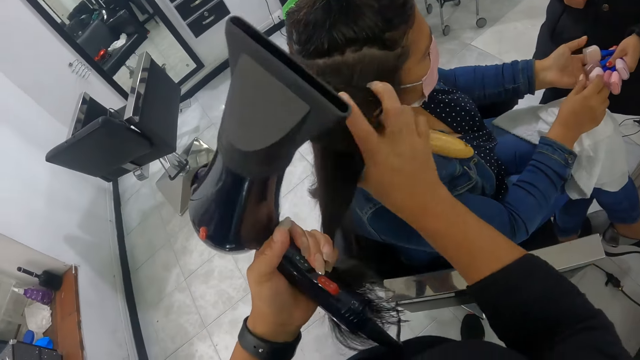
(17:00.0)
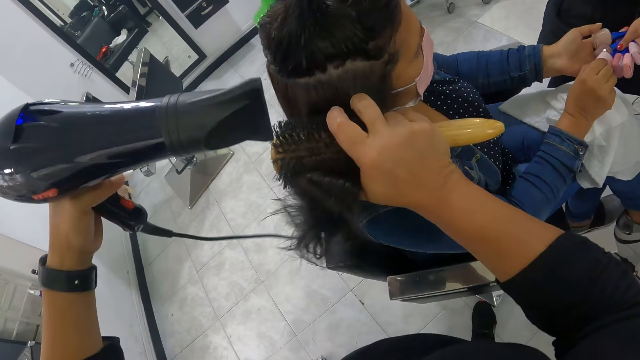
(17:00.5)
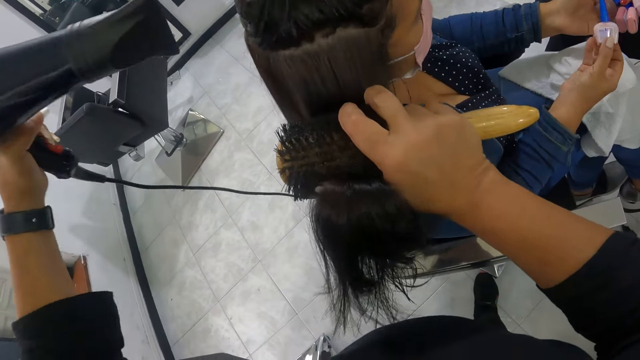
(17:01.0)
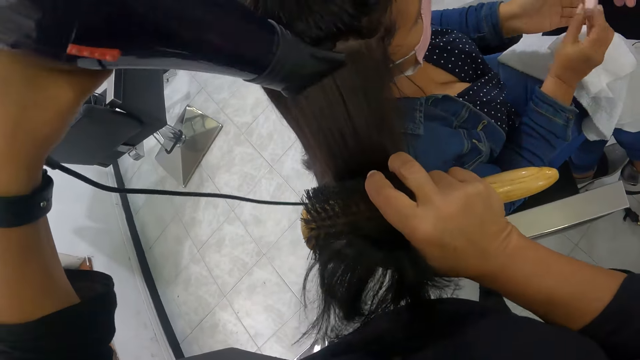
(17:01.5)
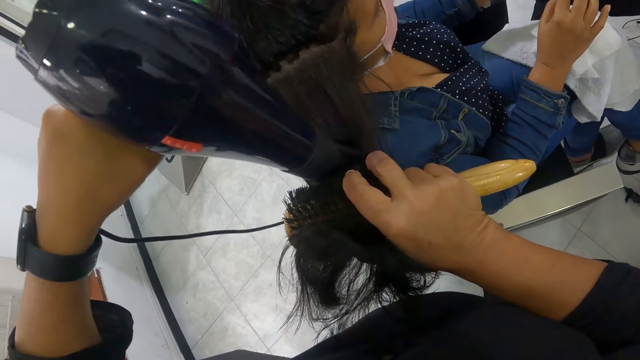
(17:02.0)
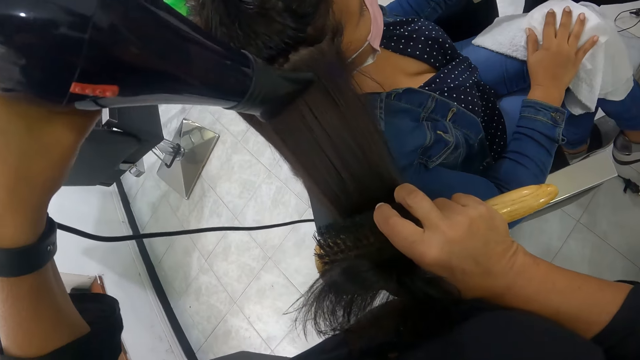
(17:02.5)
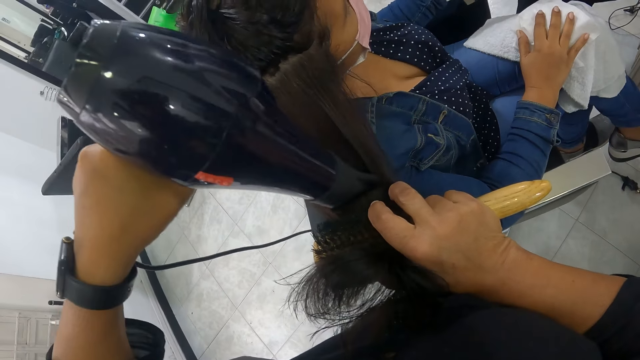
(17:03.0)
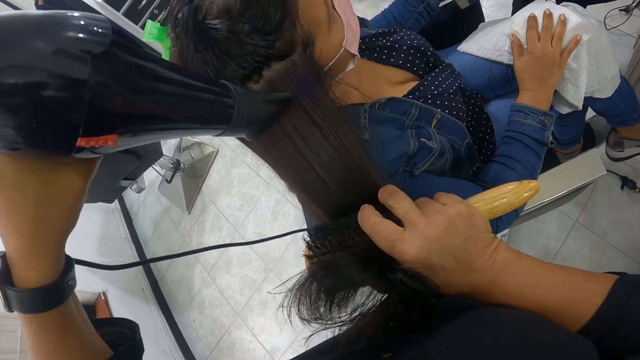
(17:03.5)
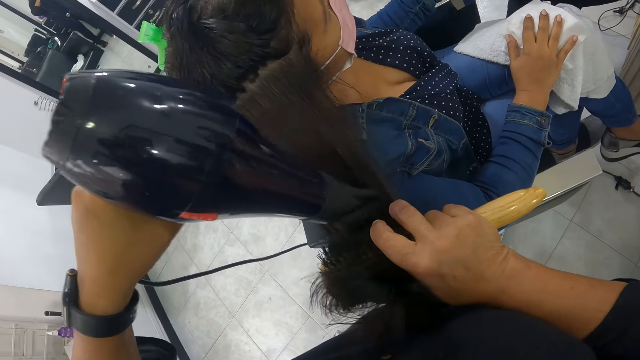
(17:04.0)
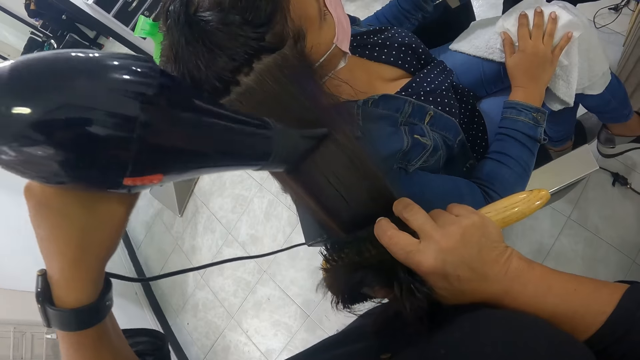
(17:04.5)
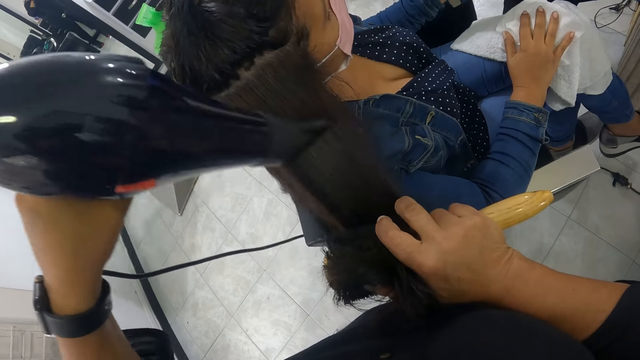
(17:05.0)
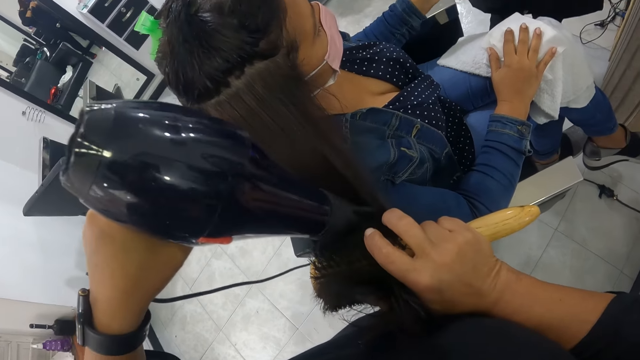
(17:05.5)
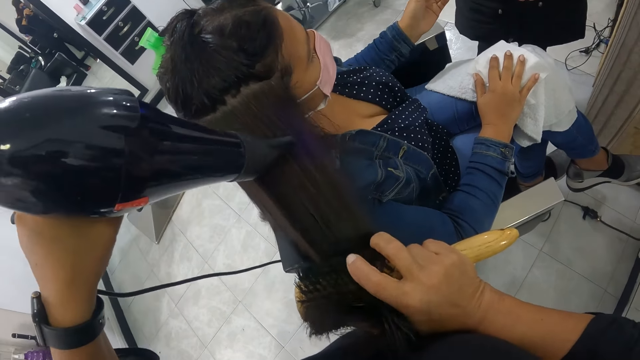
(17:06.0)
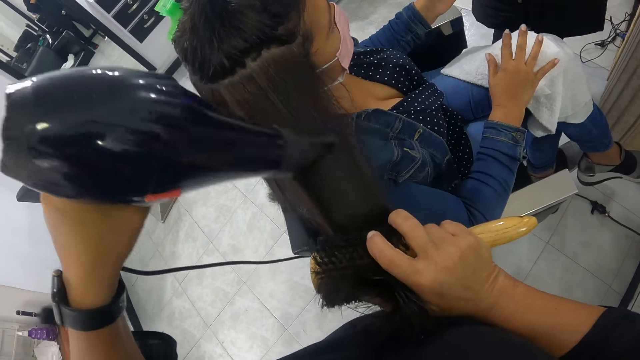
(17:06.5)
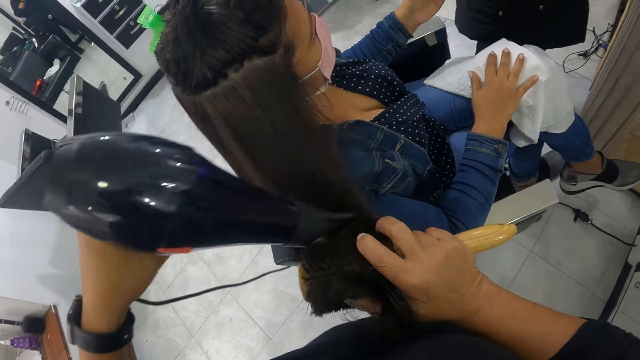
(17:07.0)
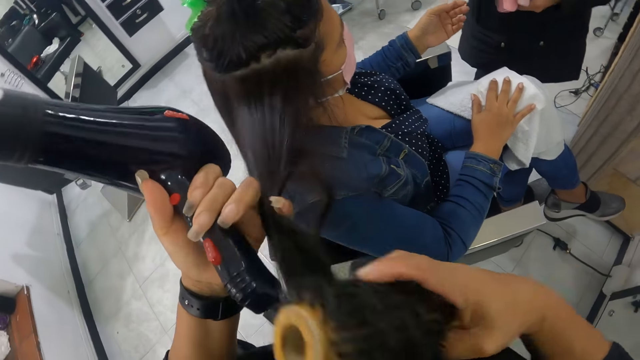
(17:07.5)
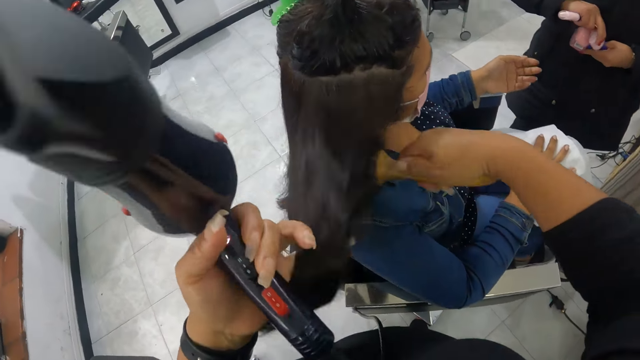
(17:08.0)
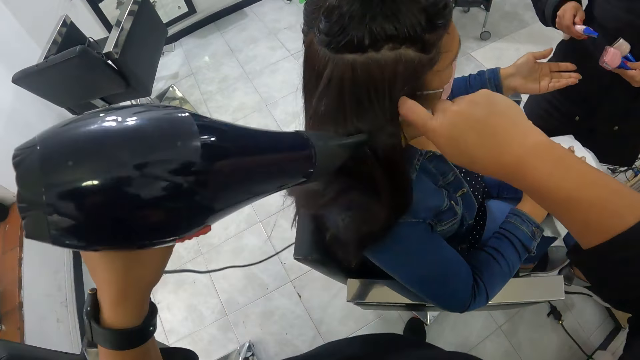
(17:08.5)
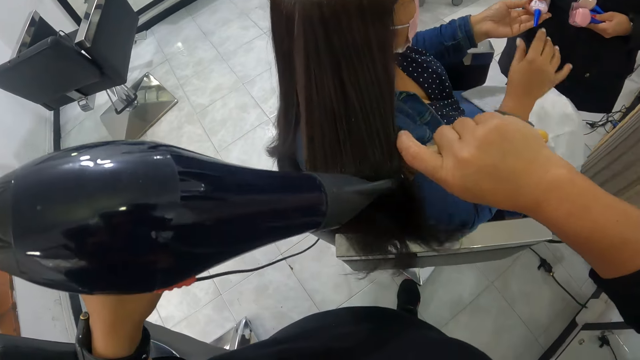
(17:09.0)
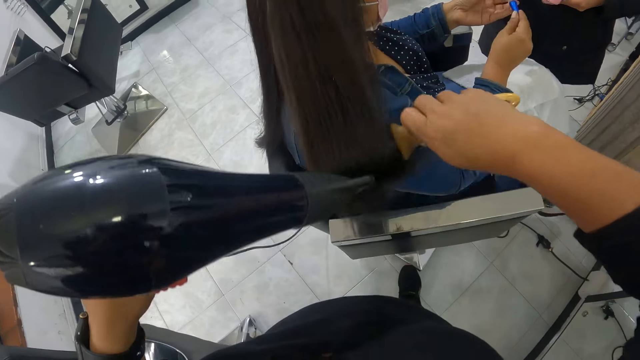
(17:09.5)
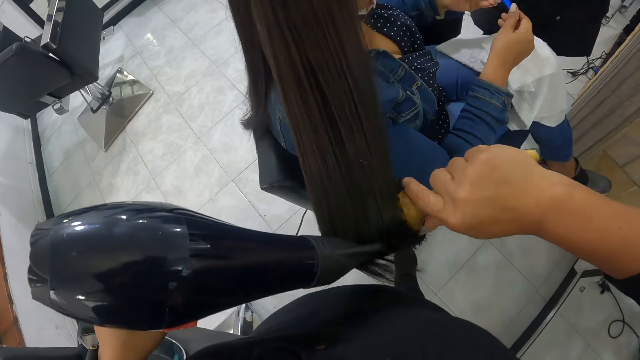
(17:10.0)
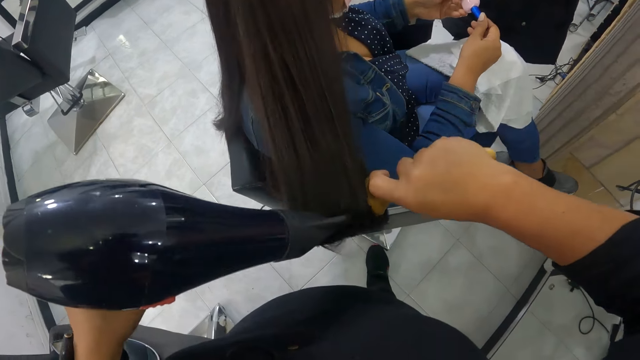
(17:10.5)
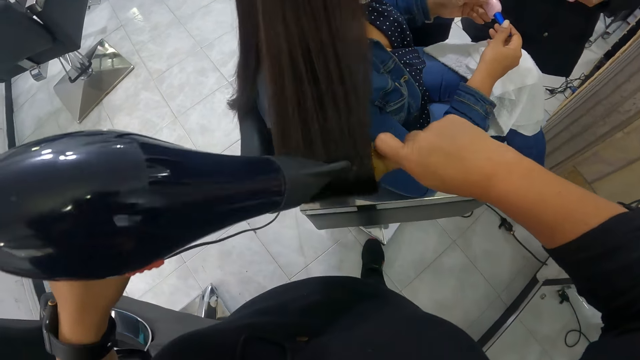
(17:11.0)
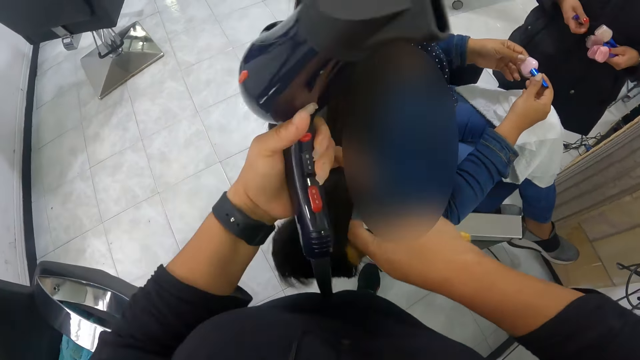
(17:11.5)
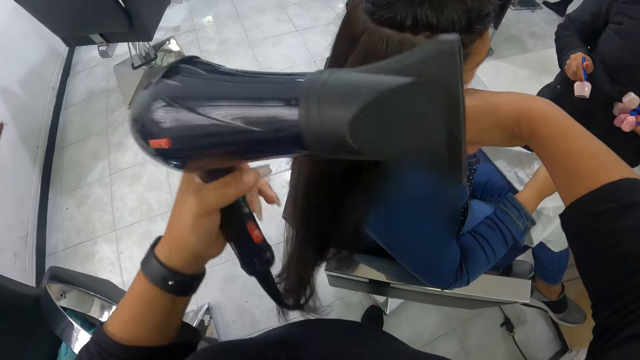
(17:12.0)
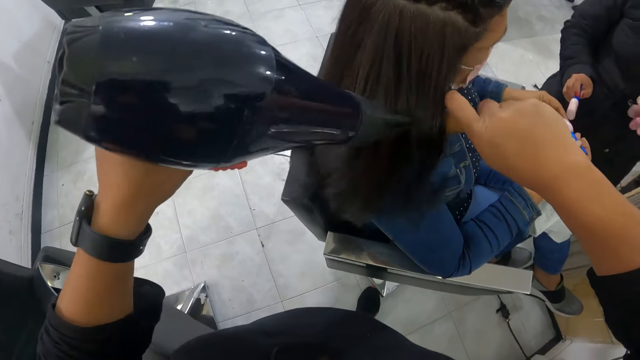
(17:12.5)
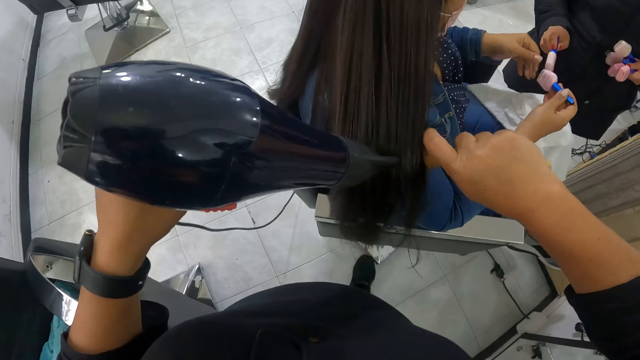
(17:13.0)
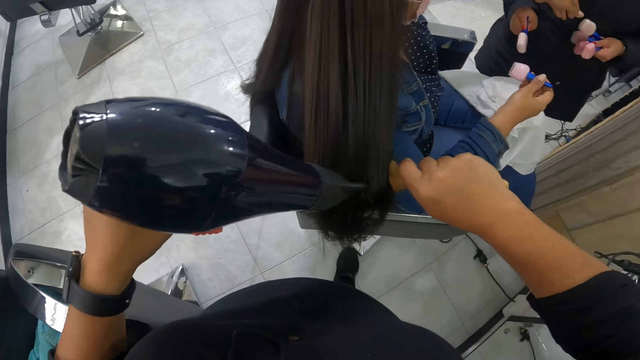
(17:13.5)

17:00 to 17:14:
The woman takes nail polish. The camera wearer smoothens the hair of the woman on the chair with the brush in her right hand. She dries the hair of the woman on the chair with the hair dryer in her left hand. She puts her hand on her lap. She holds the hair of the woman on the chair with her left hand. She smoothens the hair of the woman on the chair with the brush in her right hand. She dries the hair of the woman on the chair with the hair dryer in her left hand. The woman touches the nail polish with her right hand. The camera wearer holds the hair of the woman on the chair with her left hand. She smoothens the hair of the woman on the chair with the brush in her right hand. She dries the hair of the woman on the chair with the hair dryer in her left hand.

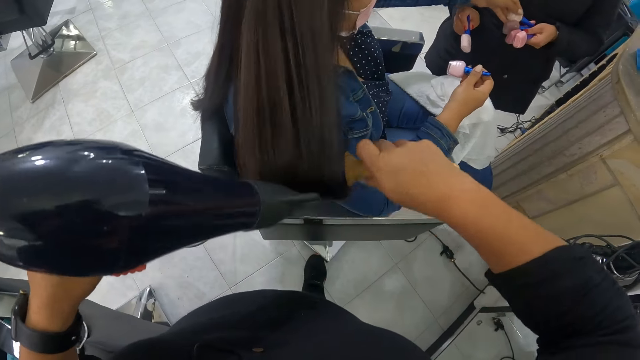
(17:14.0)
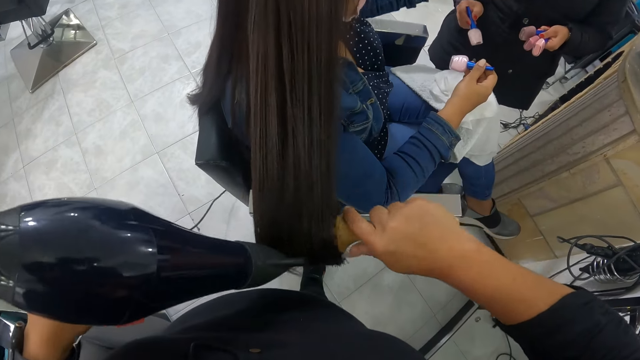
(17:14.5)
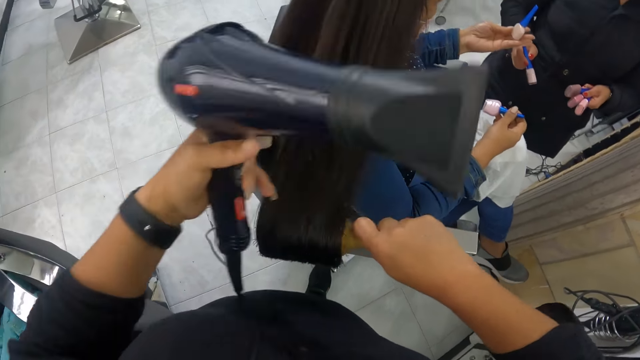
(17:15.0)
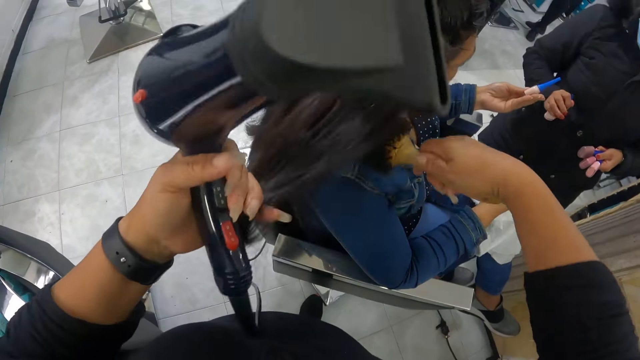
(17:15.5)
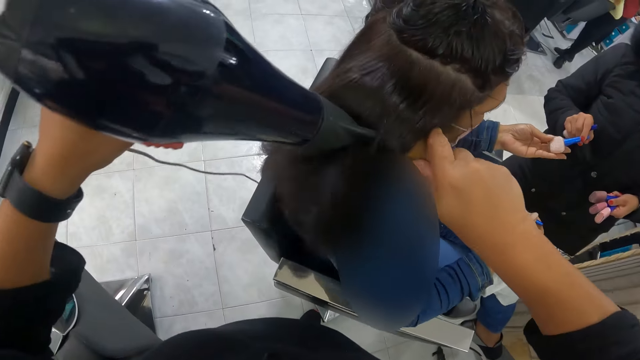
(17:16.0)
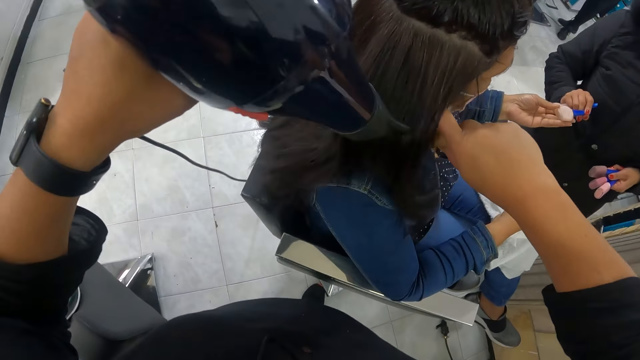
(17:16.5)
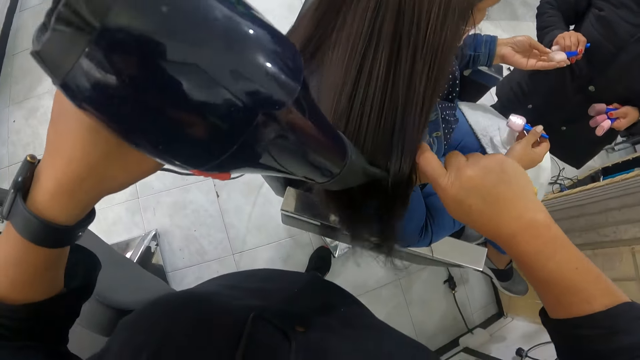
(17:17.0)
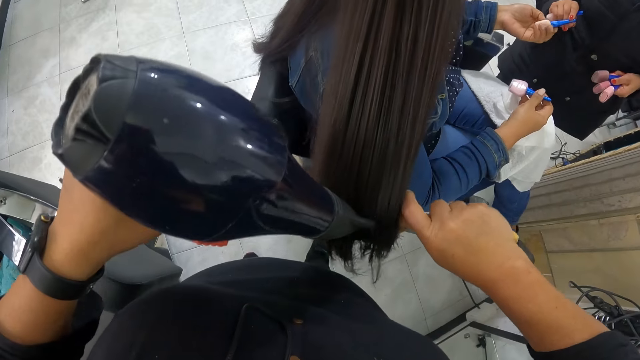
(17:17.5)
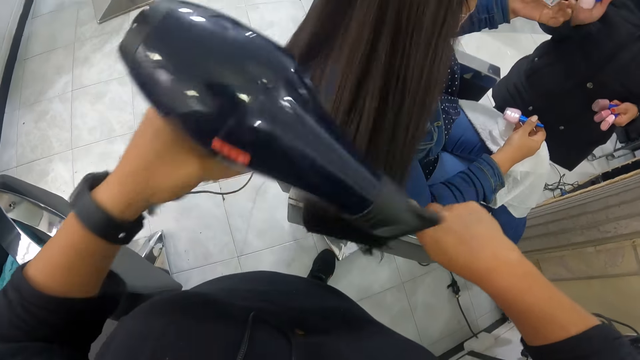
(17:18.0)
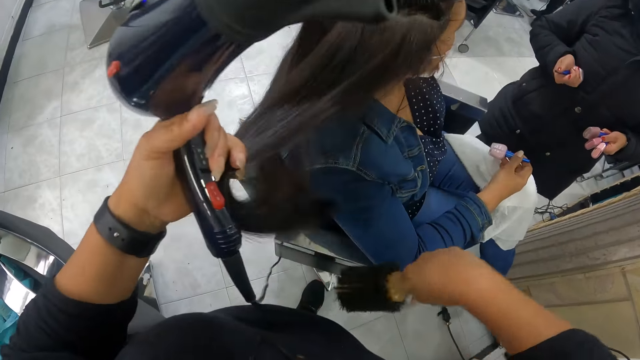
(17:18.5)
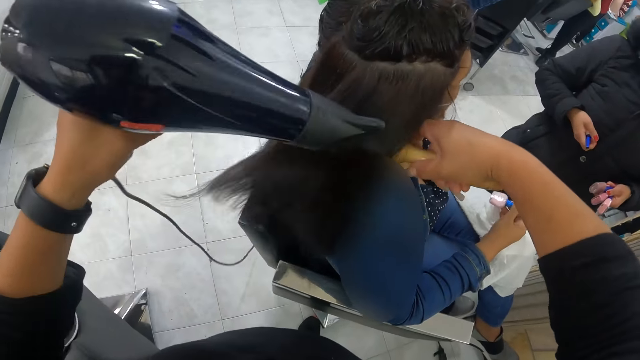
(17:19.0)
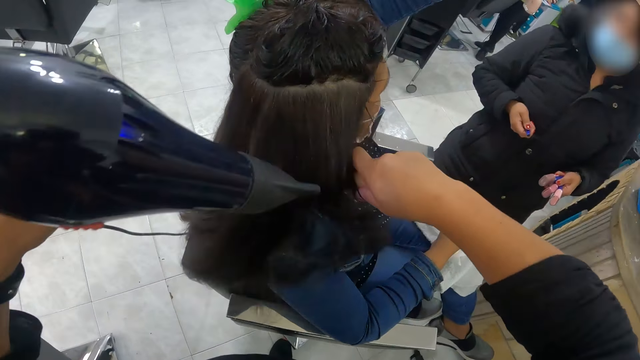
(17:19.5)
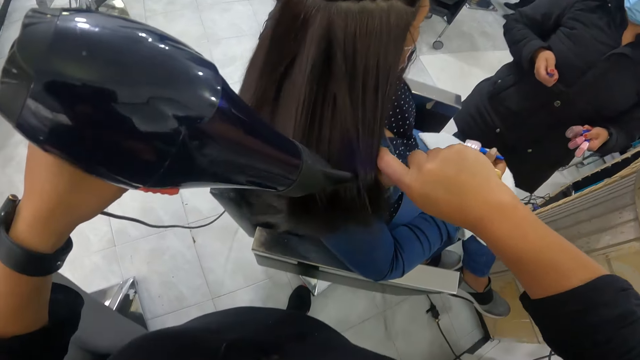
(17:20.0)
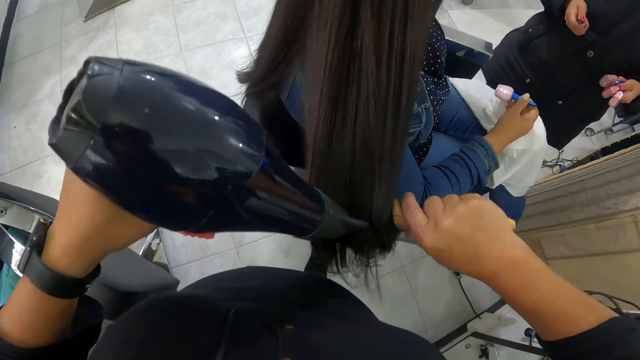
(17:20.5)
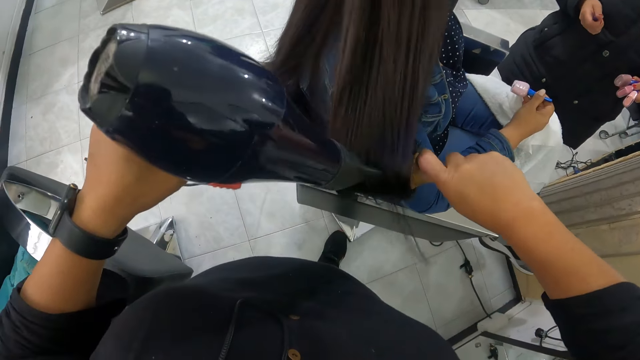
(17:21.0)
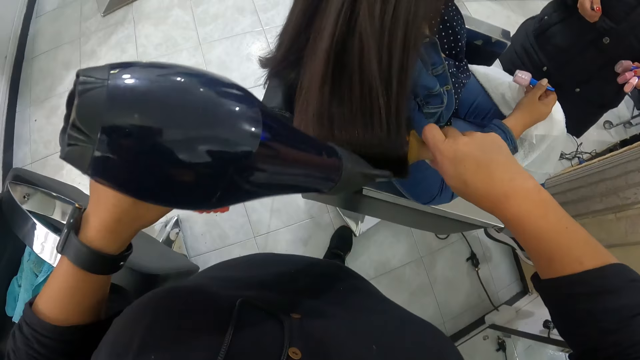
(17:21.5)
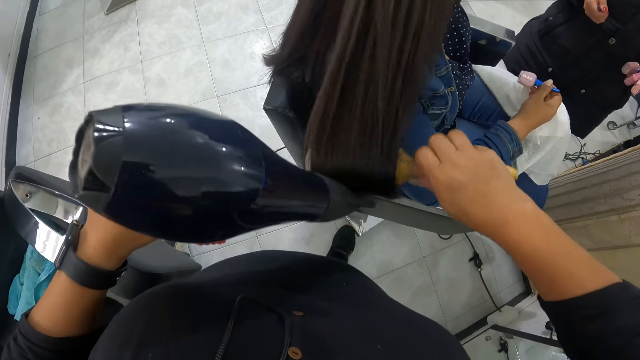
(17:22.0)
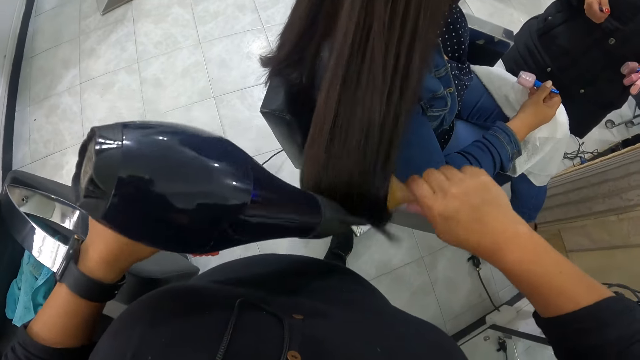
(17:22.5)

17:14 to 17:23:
The woman touches nail polish with her left hand. The camera wearer holds the hair of the woman on the chair with her left hand. She smoothens the hair of the woman on the chair with the brush in her right hand. She dries the hair of the woman on the chair with the hair dryer in her left hand. She holds the hair of the woman on the chair with her left hand. She smoothens the hair of the woman on the chair with the brush in her right hand. She dries the hair of the woman on the chair with the hair dryer in her left hand.
